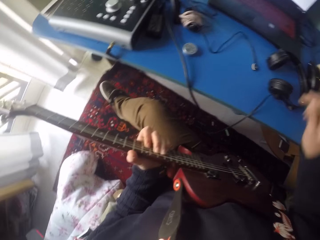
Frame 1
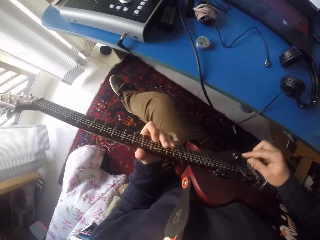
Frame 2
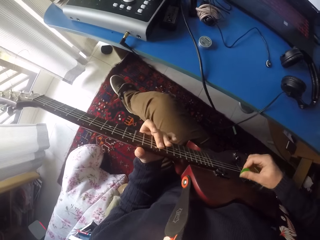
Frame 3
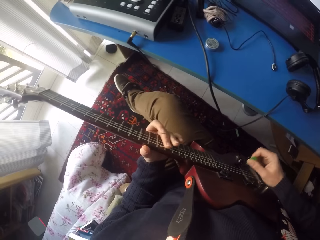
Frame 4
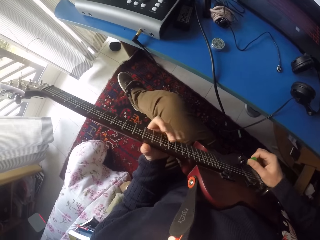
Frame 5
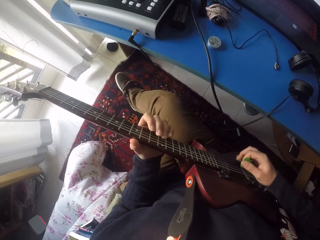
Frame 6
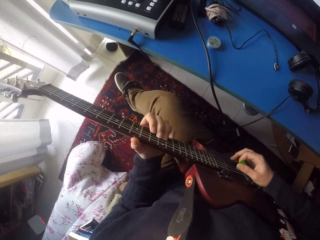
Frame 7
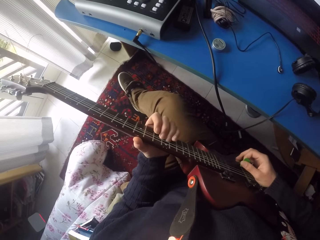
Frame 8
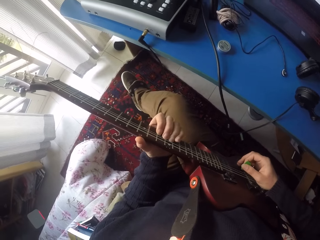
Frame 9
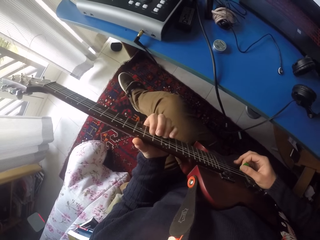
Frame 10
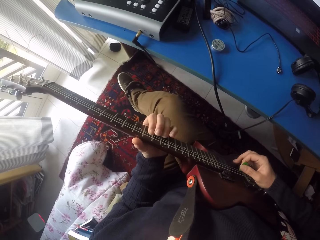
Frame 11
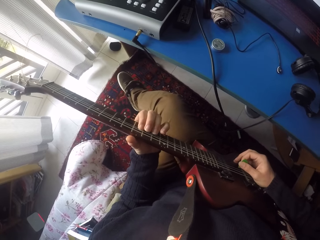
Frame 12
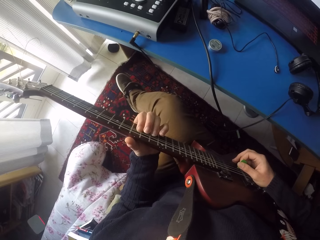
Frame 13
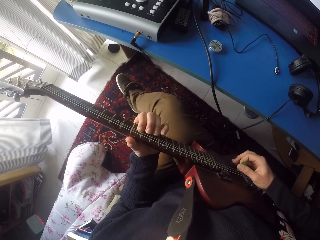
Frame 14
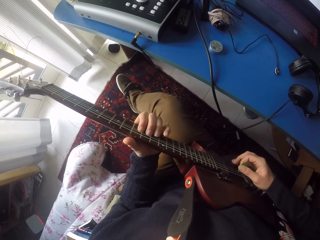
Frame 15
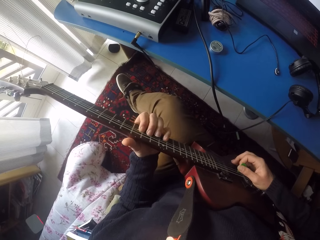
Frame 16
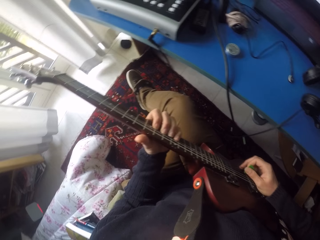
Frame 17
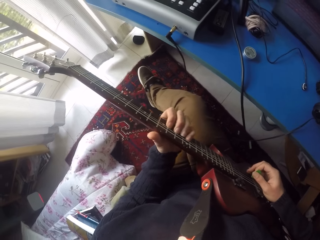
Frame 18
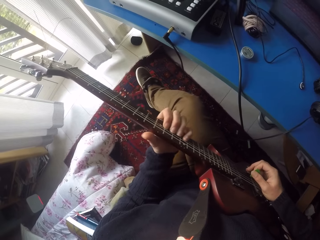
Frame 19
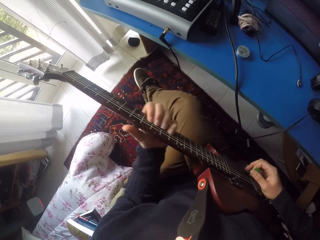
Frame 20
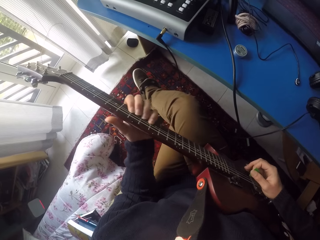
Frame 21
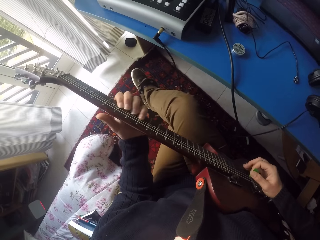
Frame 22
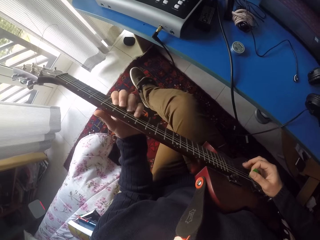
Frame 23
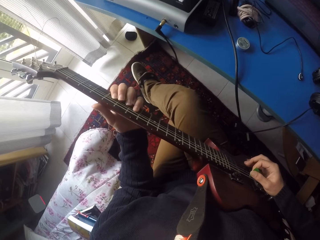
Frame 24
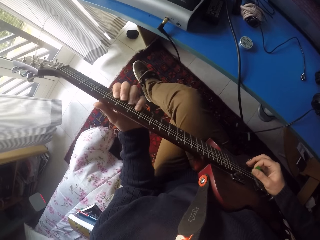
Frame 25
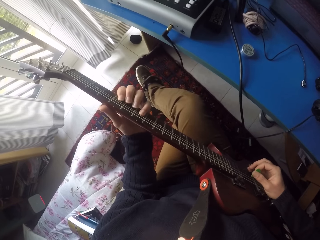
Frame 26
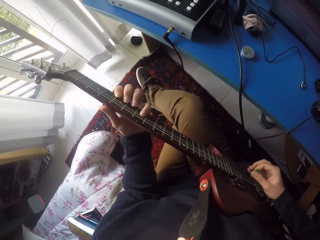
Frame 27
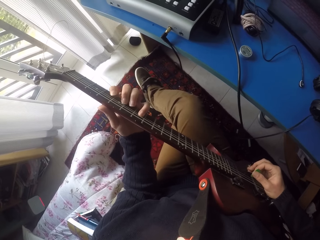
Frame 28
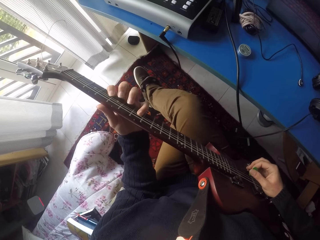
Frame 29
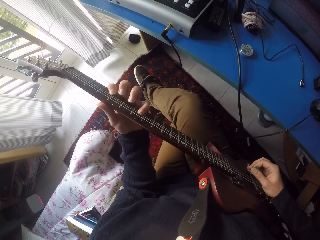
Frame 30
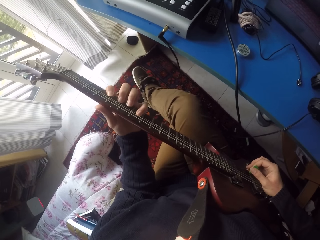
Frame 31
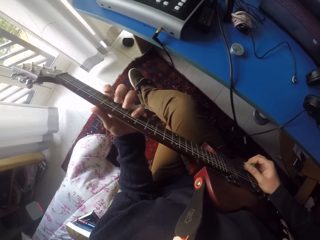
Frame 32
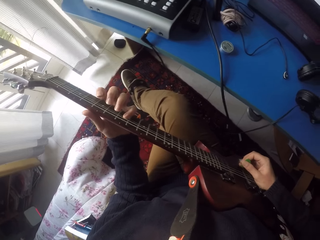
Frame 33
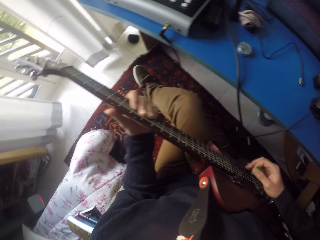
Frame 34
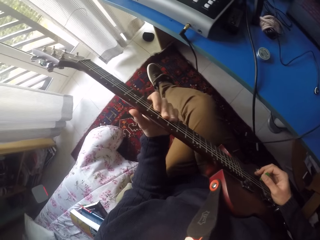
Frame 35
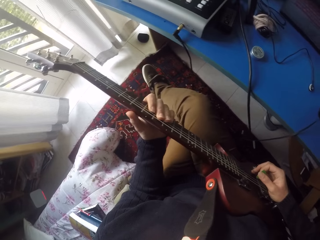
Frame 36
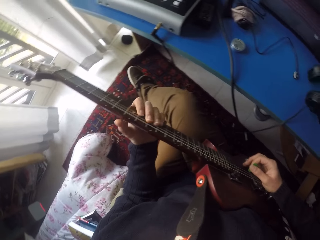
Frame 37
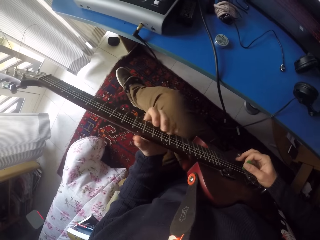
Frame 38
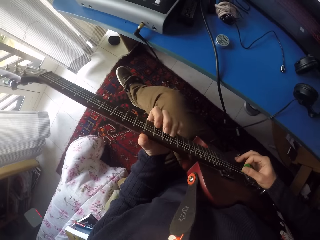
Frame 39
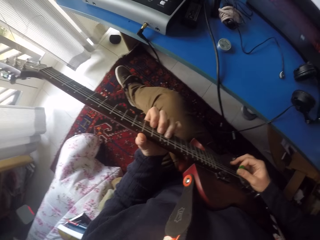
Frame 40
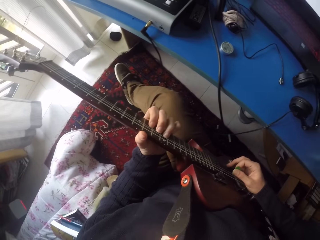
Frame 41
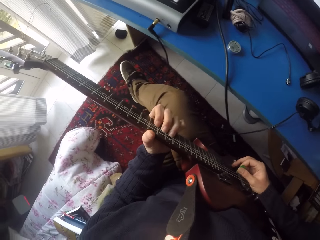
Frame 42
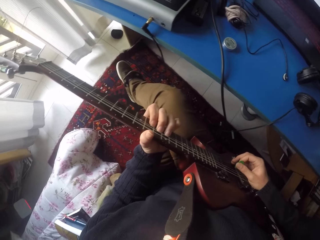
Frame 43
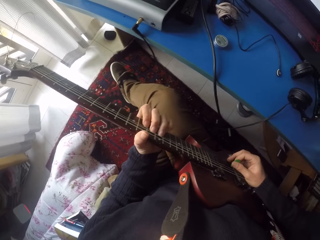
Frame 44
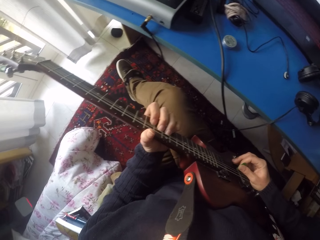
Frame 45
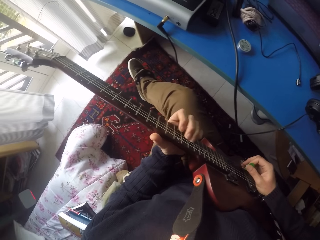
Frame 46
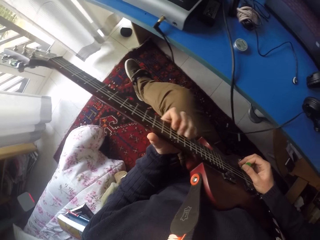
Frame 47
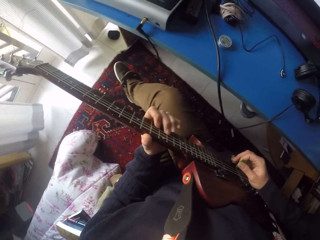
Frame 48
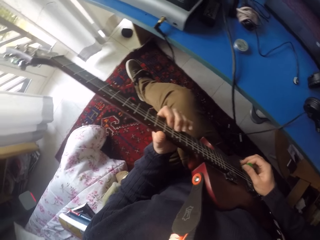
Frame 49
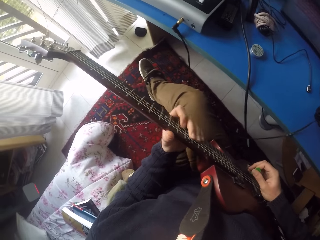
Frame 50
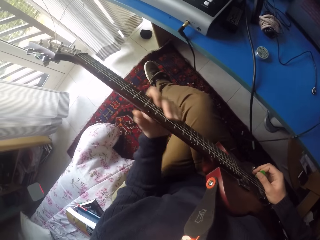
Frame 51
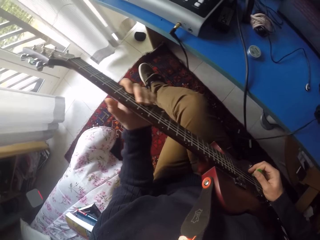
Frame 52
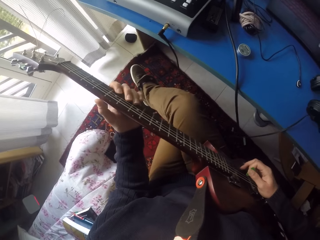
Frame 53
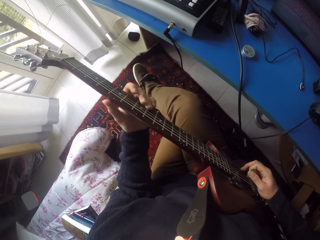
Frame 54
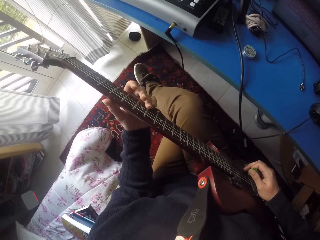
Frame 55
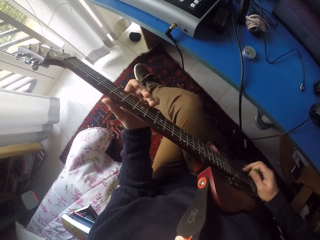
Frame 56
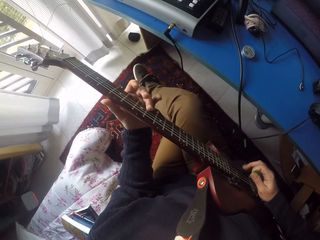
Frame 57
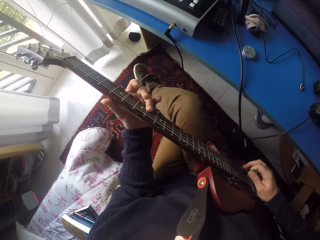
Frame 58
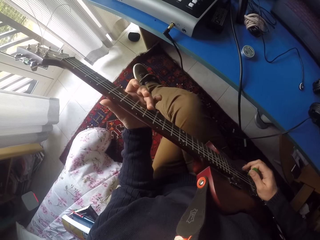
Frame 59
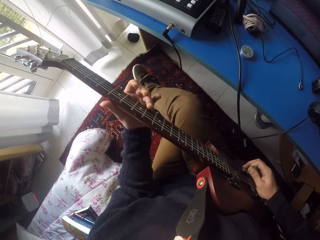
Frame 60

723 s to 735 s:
The camera wearer removes his right hand from the computer mouse. He plays the guitar.

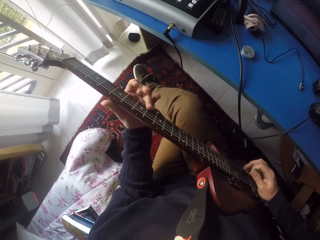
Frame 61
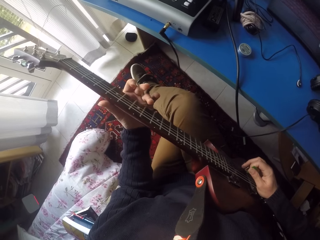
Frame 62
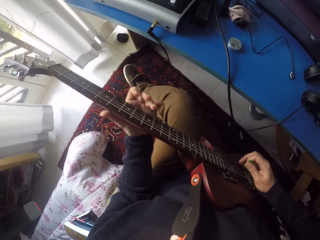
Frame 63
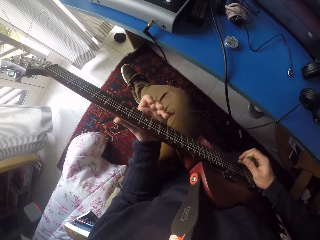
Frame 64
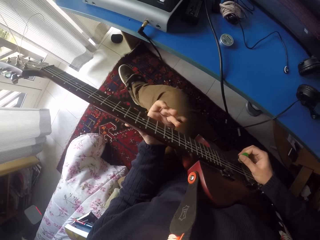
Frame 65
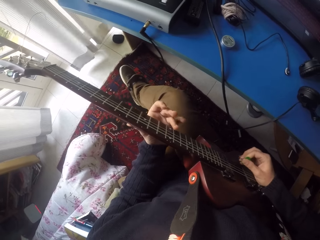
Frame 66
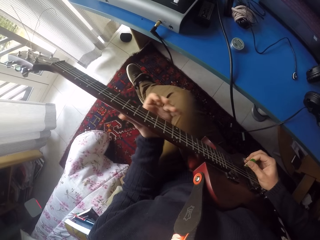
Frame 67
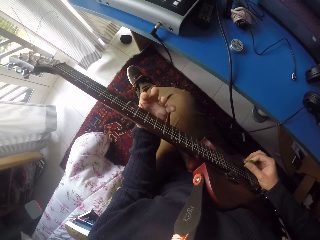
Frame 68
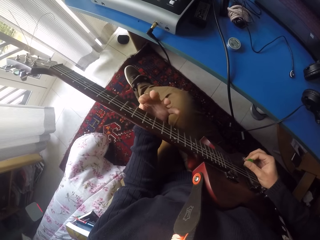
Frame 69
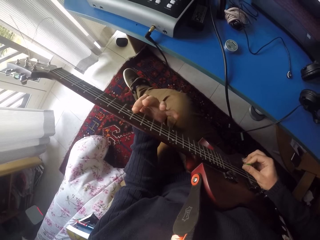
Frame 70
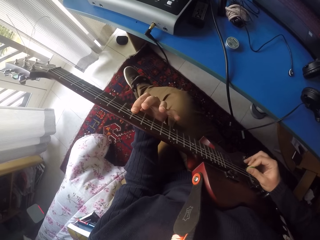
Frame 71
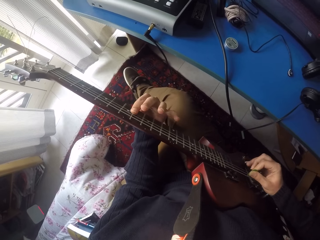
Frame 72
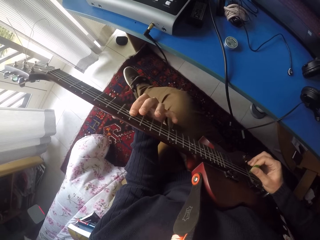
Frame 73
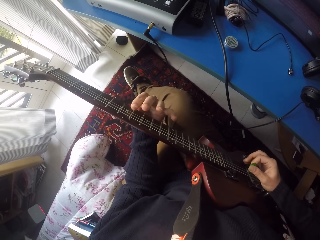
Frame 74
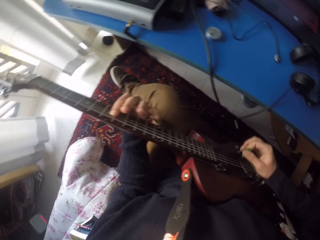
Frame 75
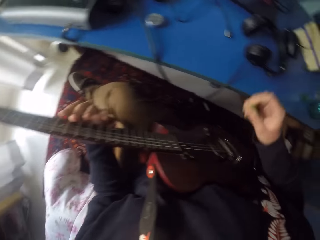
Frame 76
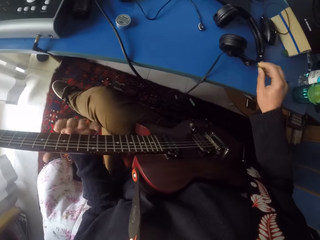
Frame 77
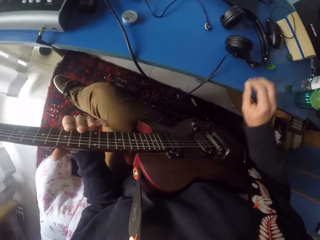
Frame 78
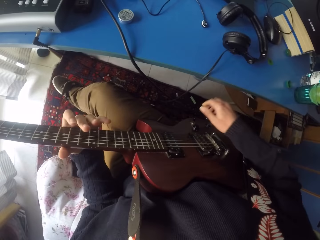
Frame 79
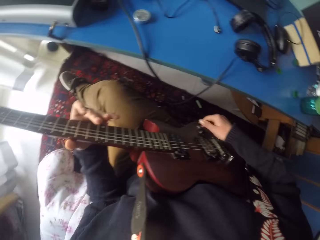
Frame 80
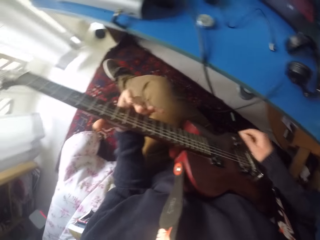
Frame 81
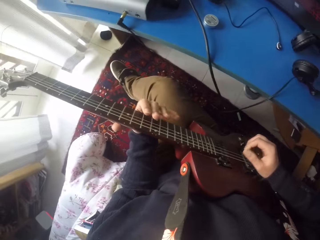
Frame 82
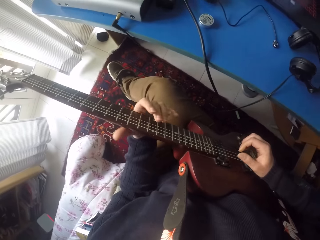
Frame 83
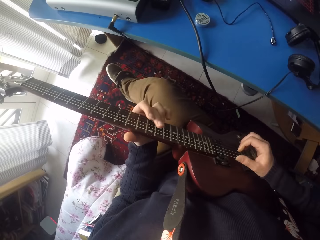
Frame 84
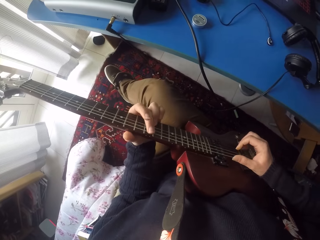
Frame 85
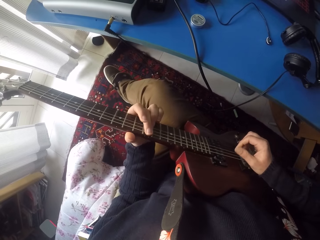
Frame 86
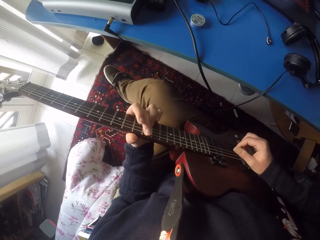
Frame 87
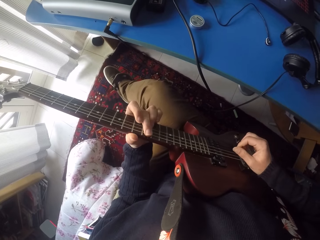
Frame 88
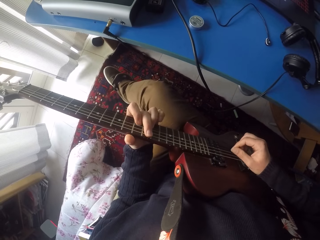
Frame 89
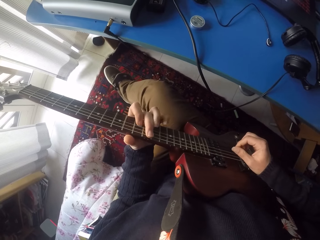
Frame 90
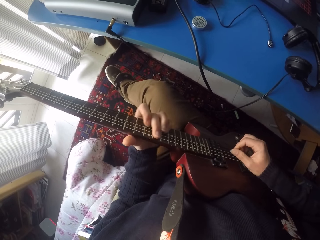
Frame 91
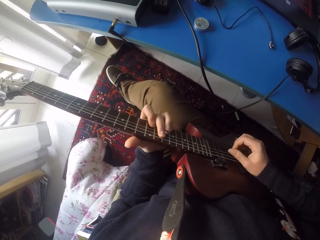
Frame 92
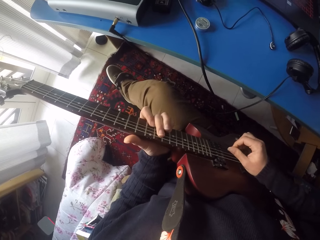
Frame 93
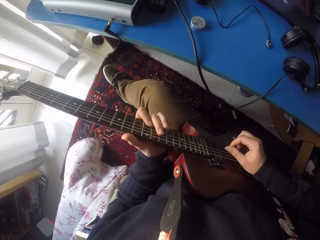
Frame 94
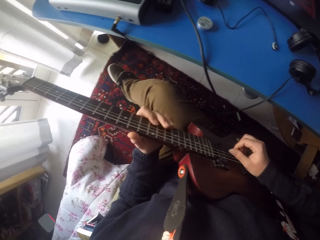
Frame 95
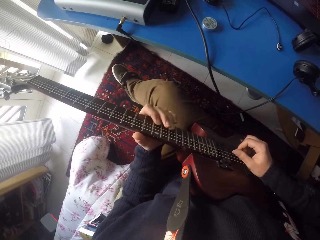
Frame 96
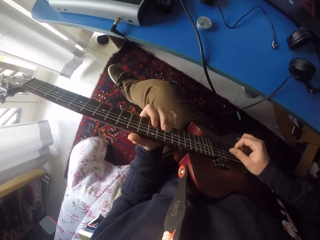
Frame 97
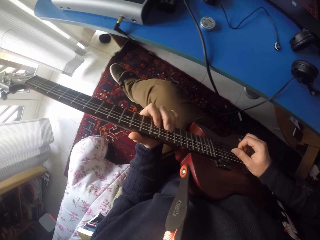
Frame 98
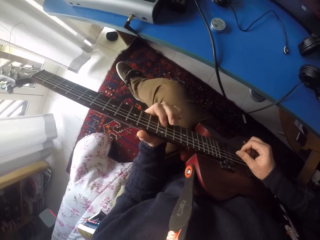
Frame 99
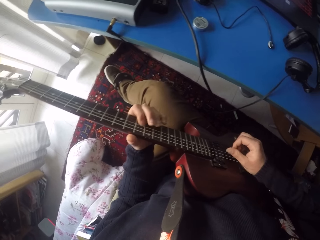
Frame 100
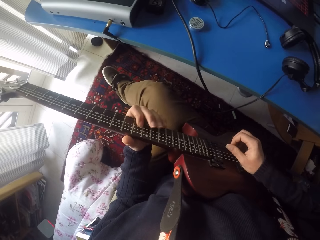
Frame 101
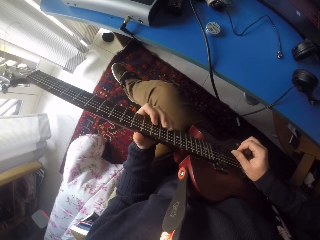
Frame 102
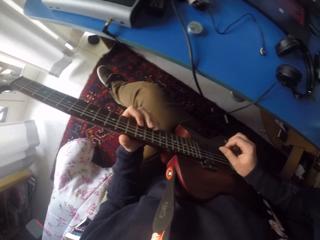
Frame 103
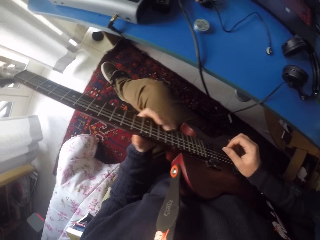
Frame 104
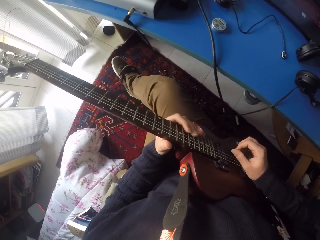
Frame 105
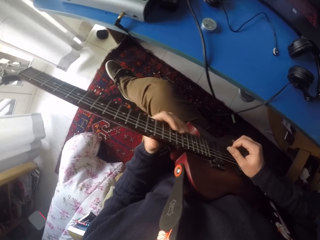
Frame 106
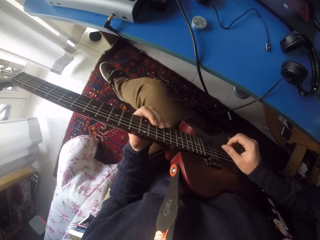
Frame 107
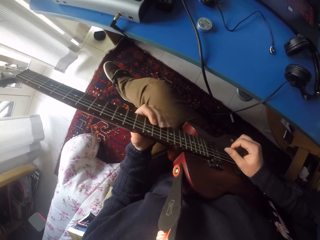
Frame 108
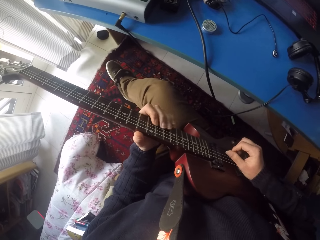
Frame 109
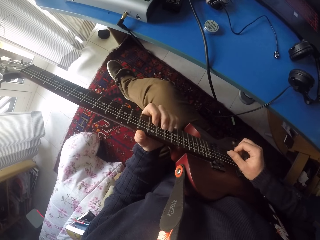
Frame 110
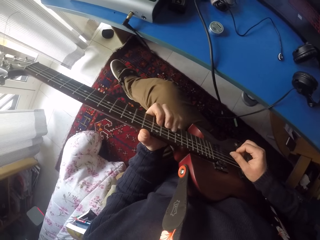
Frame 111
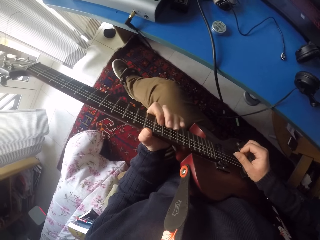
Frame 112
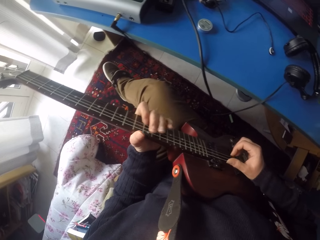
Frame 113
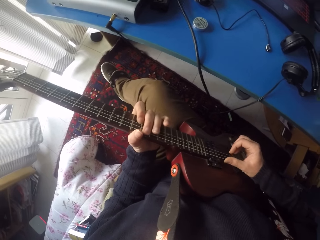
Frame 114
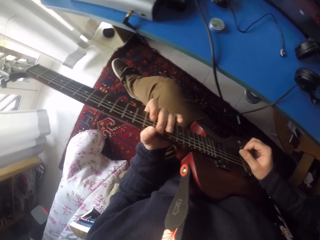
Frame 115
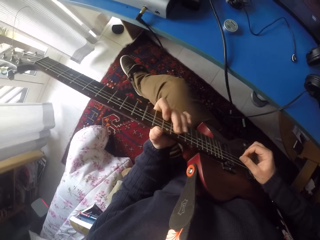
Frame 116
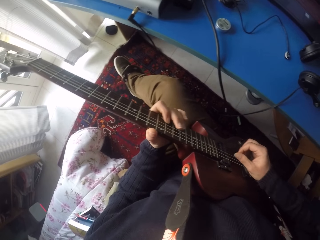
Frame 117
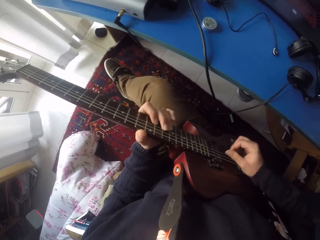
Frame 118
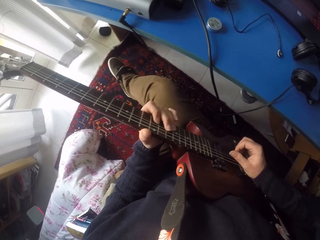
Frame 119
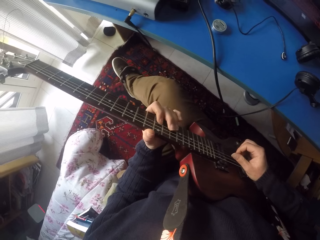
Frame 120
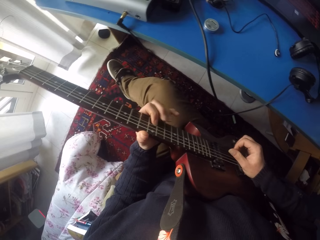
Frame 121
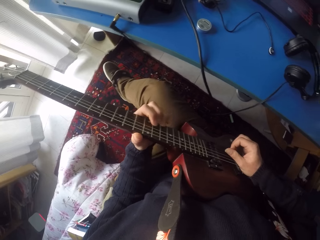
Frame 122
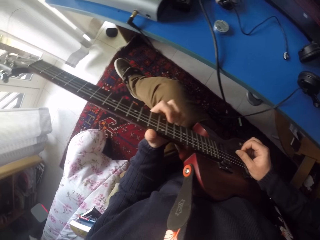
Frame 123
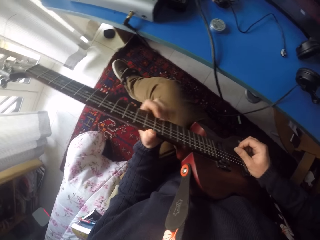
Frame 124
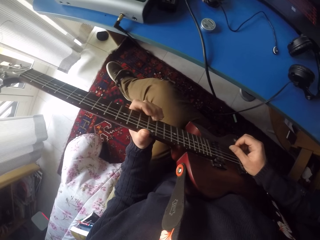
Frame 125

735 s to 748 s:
The camera wearer drops a guitar pick. He puts the leaf on the table with his right hand. He stops playing the guitar, touches the volume control knob with his right hand, and plays the guitar.
